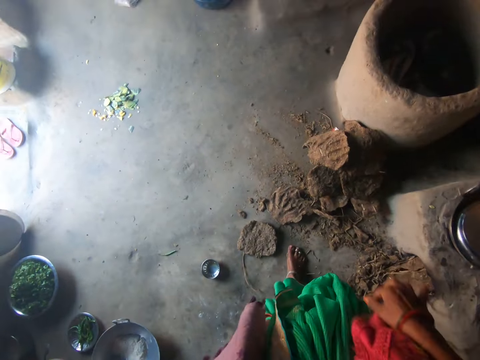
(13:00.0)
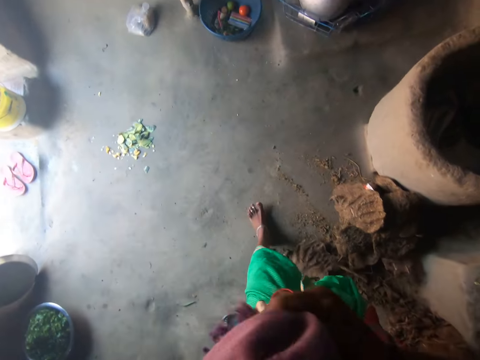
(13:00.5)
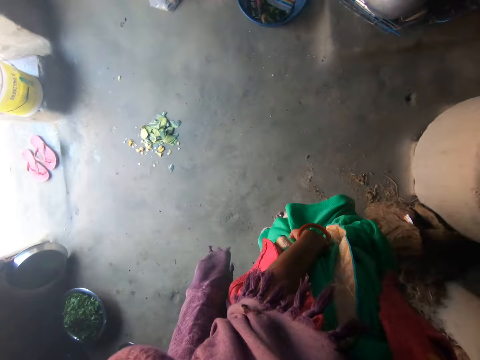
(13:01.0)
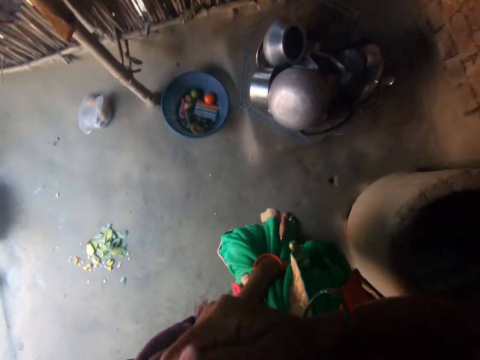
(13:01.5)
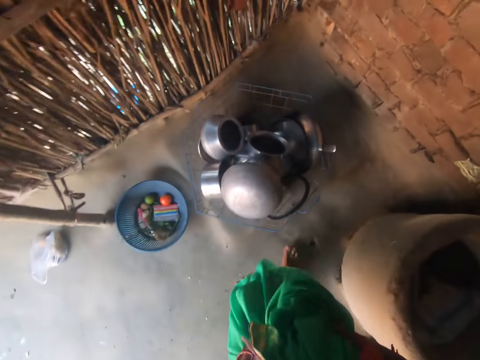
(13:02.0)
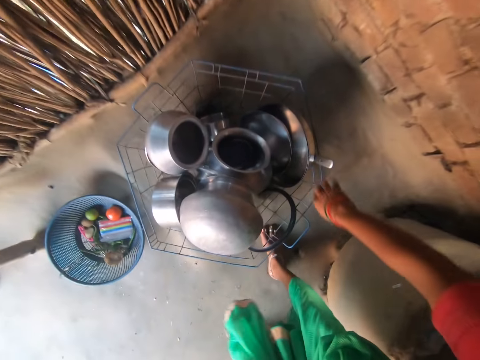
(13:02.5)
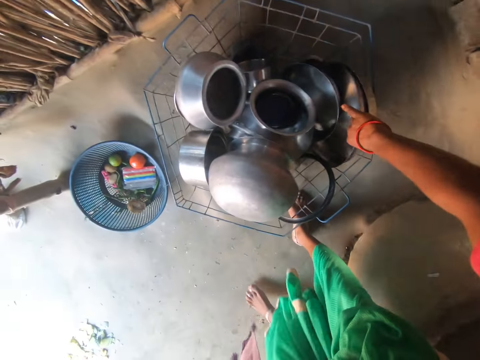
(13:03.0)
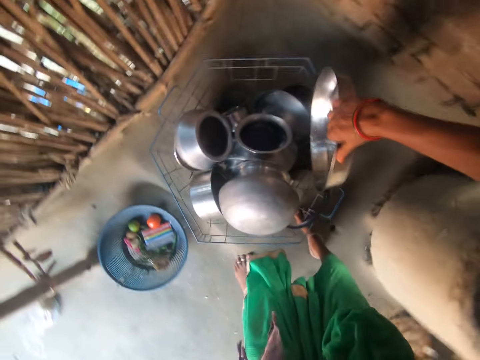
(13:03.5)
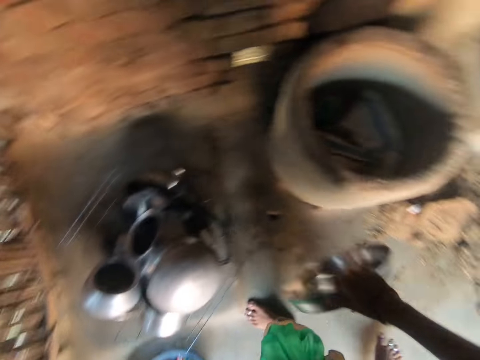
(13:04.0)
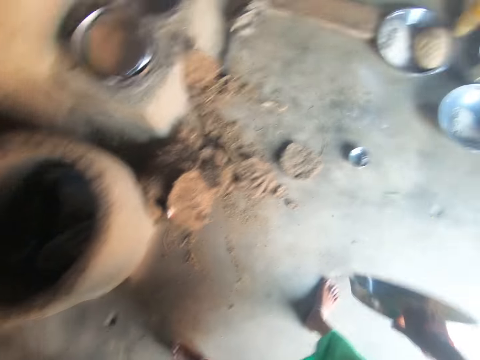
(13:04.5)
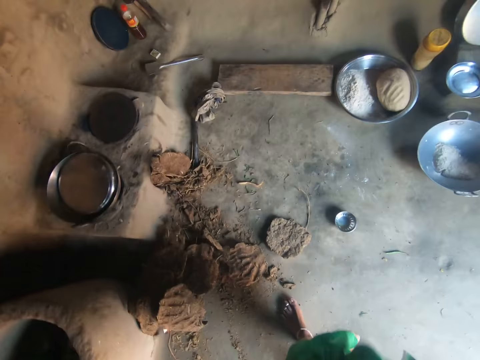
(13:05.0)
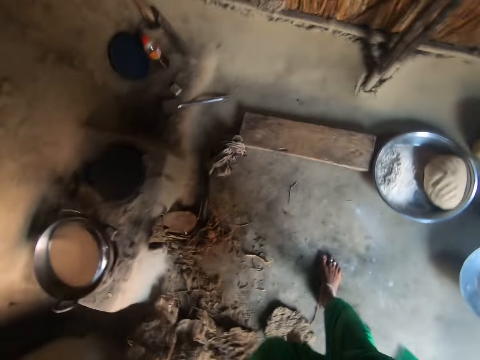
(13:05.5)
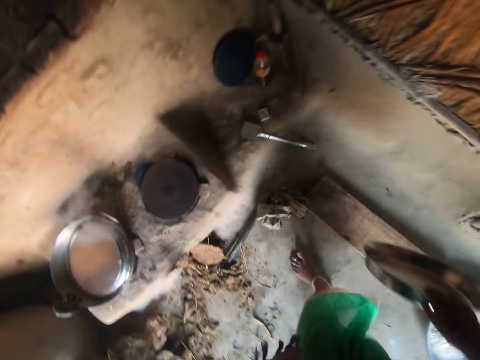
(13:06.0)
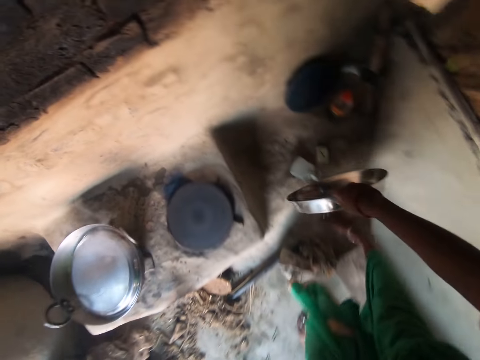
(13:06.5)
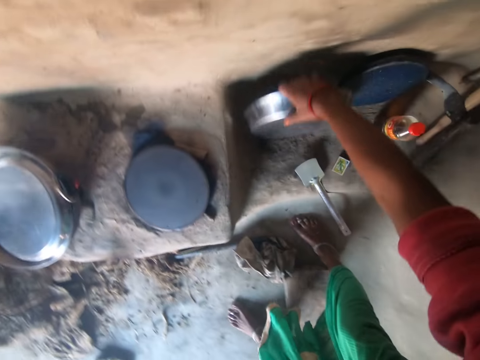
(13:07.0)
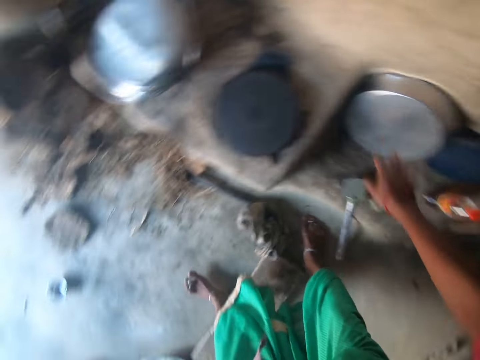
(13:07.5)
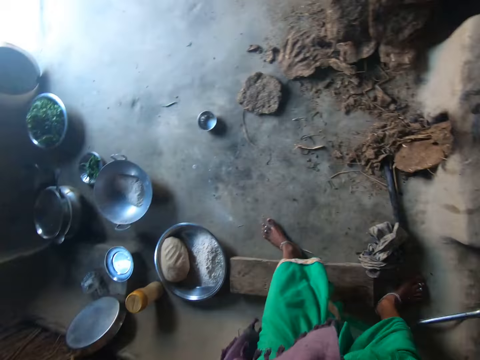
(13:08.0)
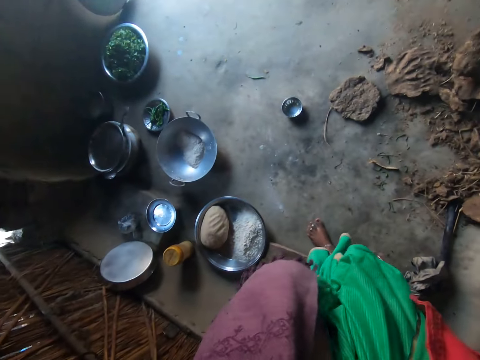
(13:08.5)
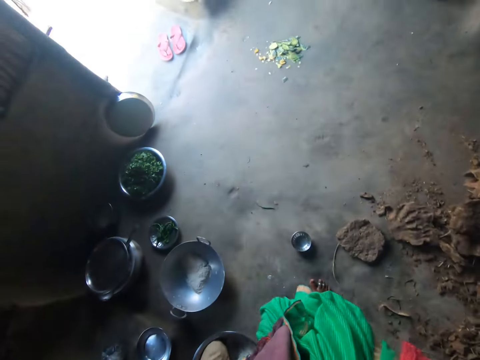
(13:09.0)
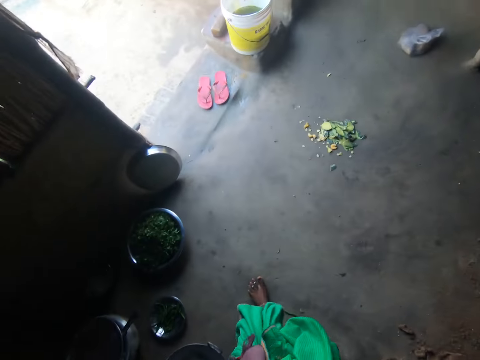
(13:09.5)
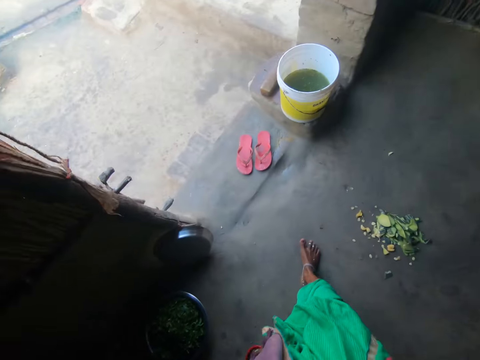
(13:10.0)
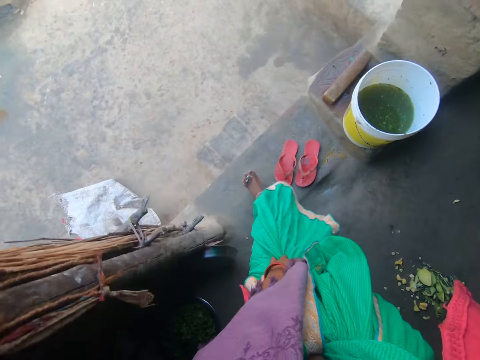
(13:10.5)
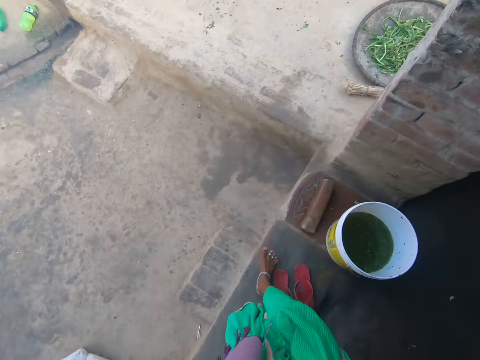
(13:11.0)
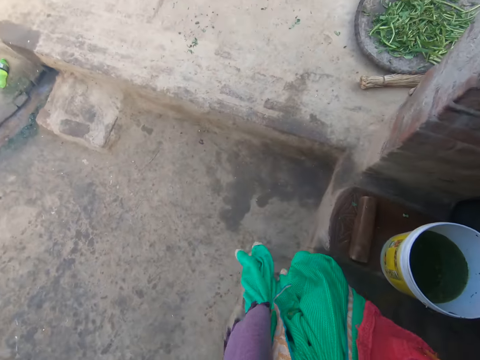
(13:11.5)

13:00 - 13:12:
The camera wearer walks around the kitchen. She takes a tray from the basket. She places the tray on the slab beside the kitchen wall. She walks around the kitchen.

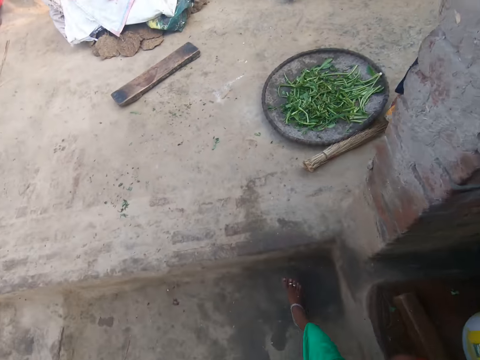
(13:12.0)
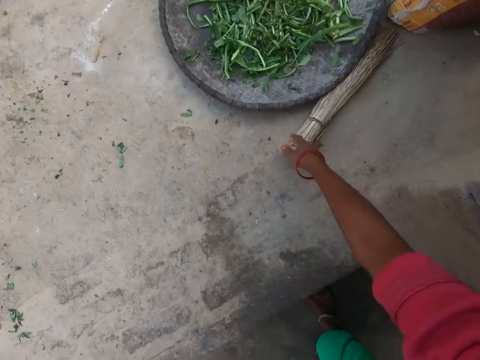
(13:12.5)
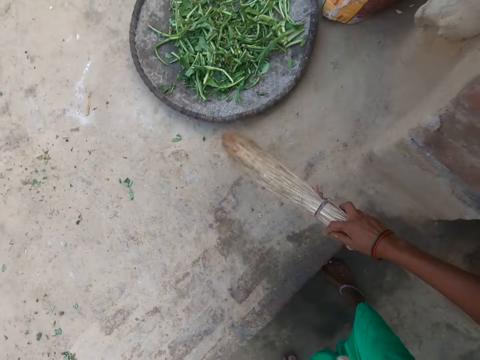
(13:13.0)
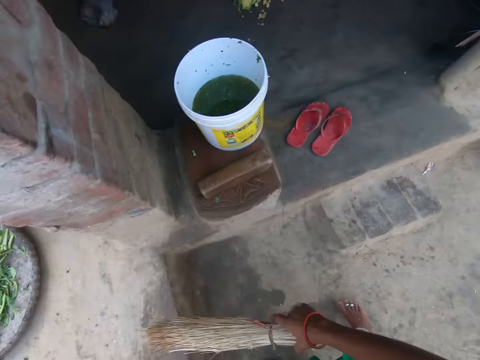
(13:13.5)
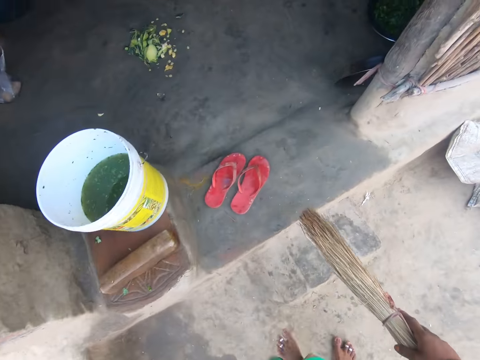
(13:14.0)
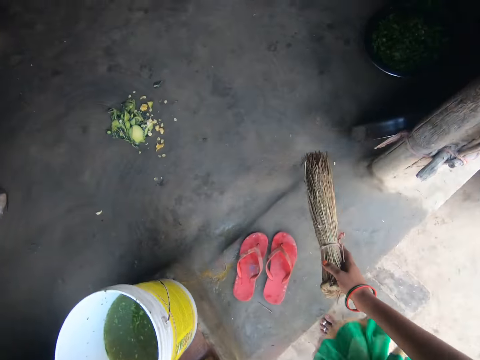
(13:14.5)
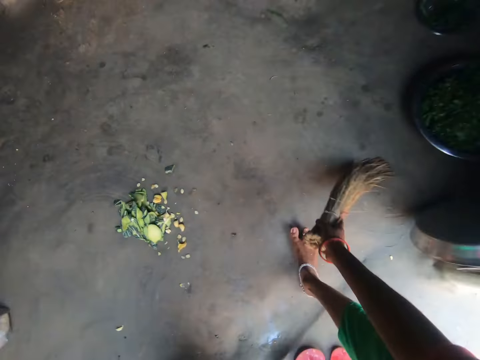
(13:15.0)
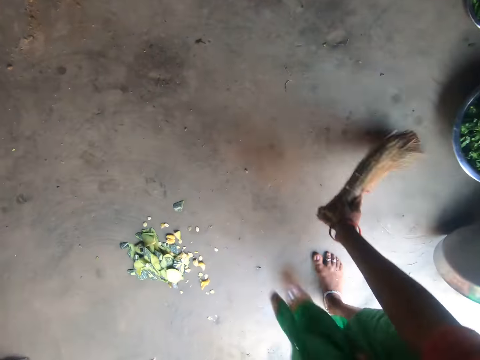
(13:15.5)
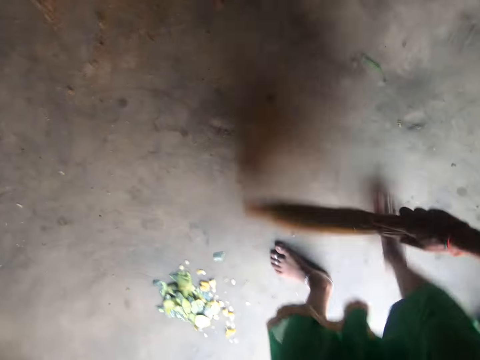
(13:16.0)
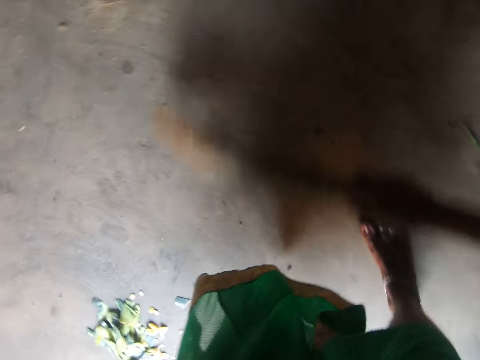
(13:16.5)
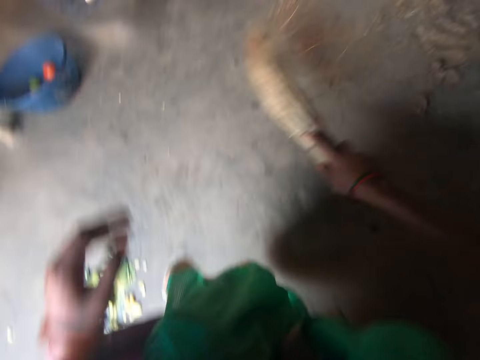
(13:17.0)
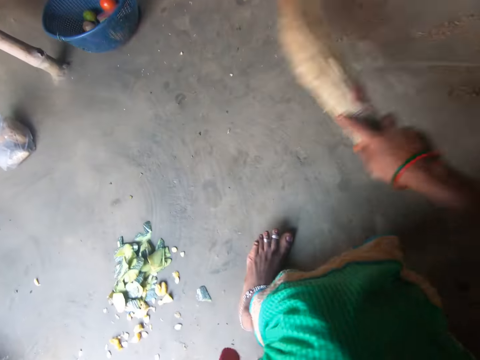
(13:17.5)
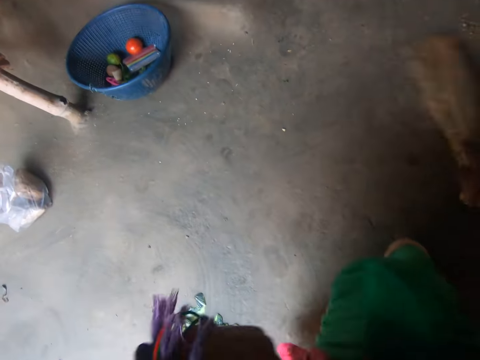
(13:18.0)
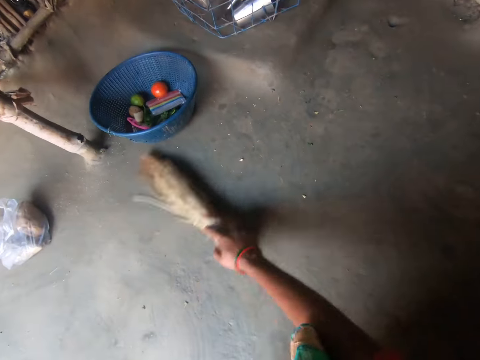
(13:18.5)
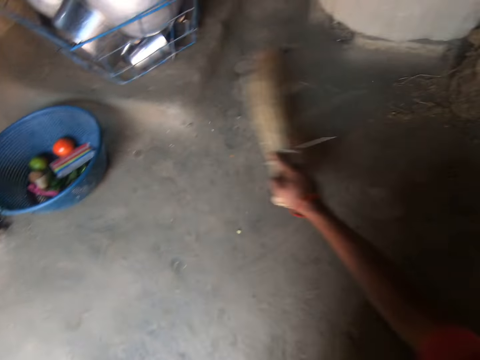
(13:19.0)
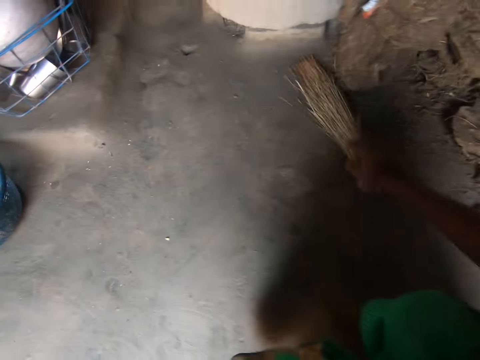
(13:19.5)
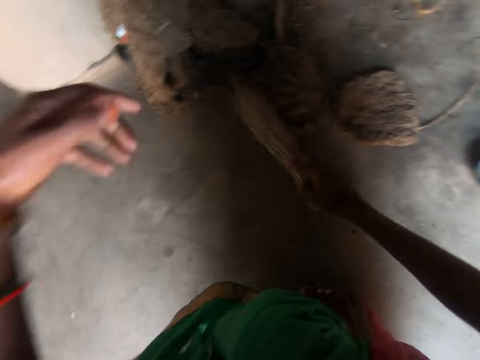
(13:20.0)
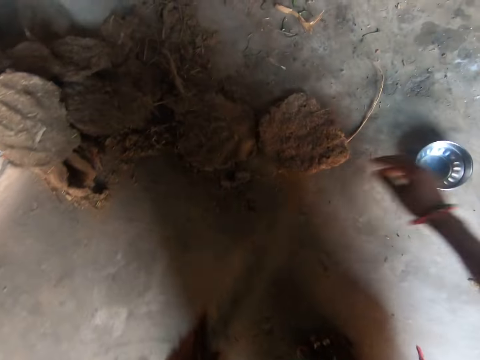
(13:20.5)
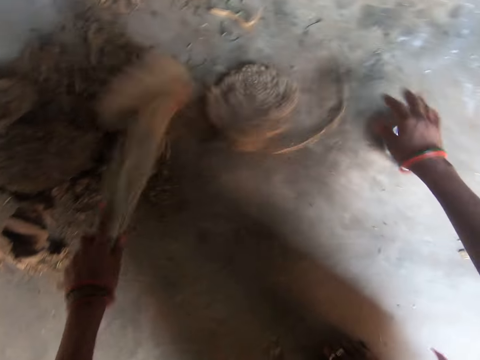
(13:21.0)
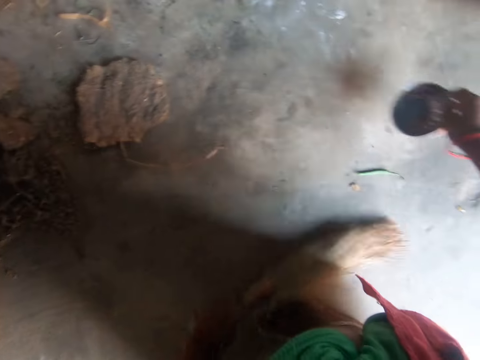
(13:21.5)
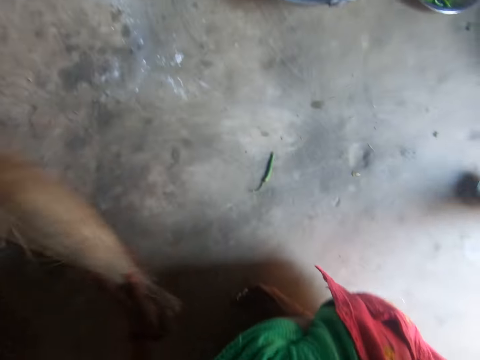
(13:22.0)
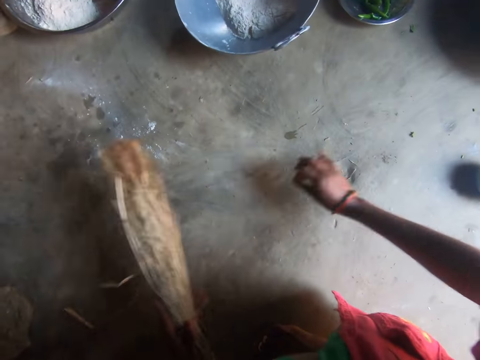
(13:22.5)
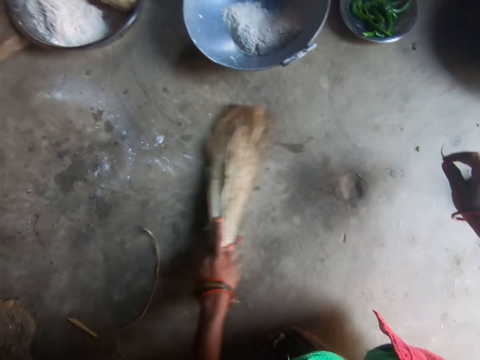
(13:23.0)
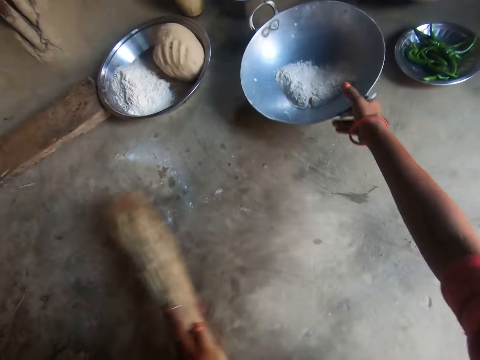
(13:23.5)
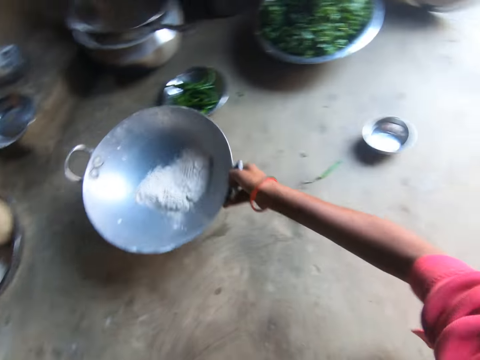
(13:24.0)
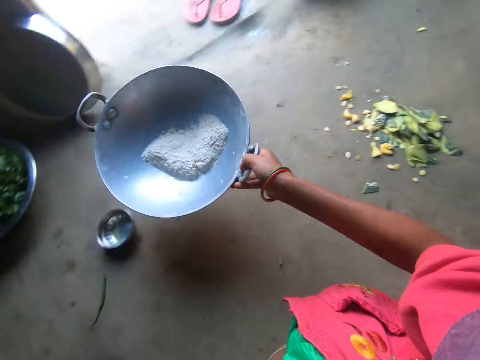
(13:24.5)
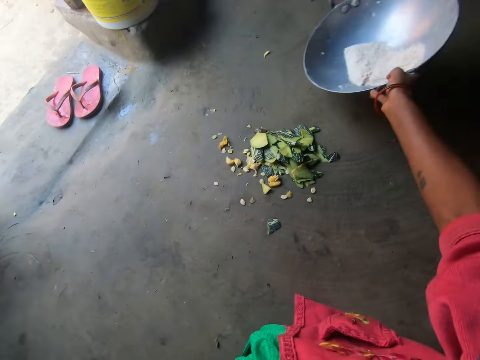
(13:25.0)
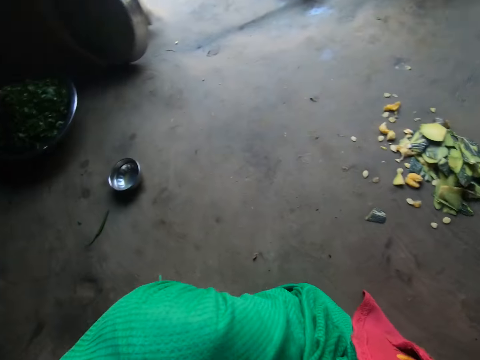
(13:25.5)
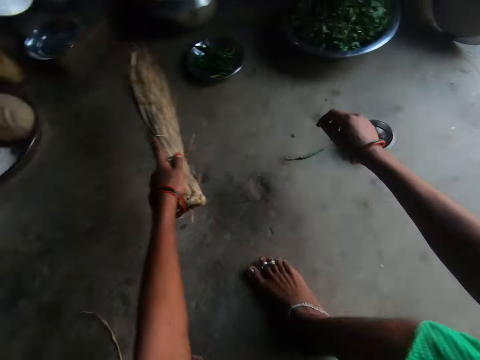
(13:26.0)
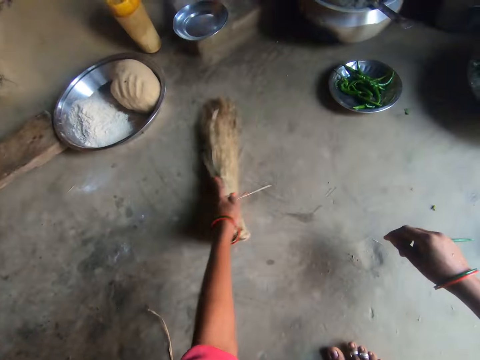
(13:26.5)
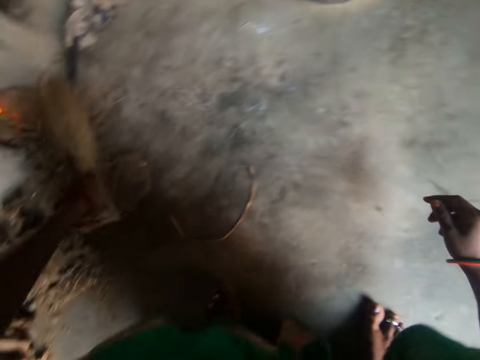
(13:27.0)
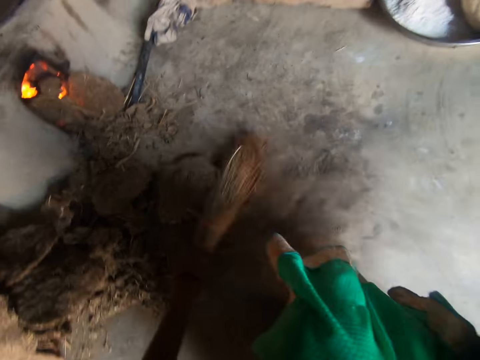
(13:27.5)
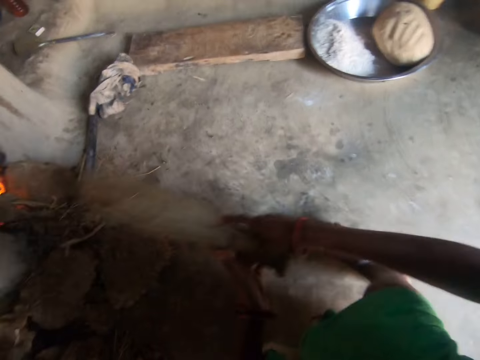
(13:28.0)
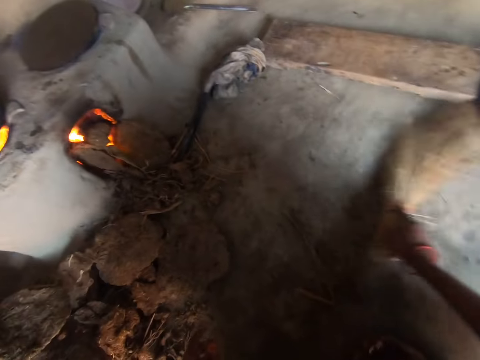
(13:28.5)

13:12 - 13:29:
The camera wearer carries a broom with her right hand. She picks up the broom. She hits the broom on the wall. She sweeps the kitchen floor with the broom. She sweeps the floor with the broom repeatedly. She carries a small tin on the floor with her right hand. She drops the small tin on the floor. She picks up a leaf or pepper on the floor with her right hand. She sweeps the floor with the broom. She drops the leaf. She takes the pot of flour with her right hand. She drops the pot of flour on the floor. She sweeps the floor with the broom. She sweeps it again.
